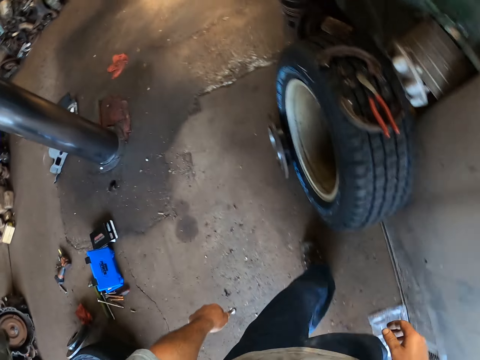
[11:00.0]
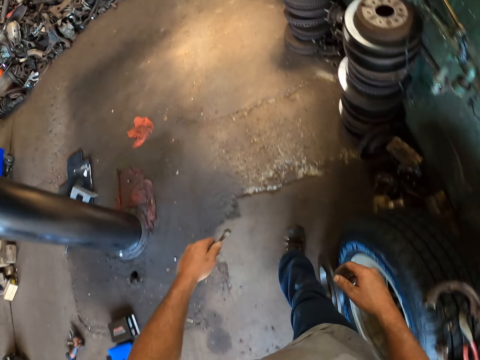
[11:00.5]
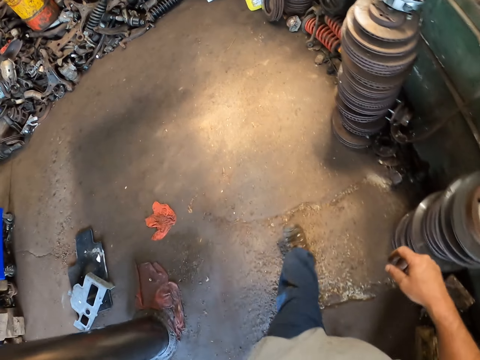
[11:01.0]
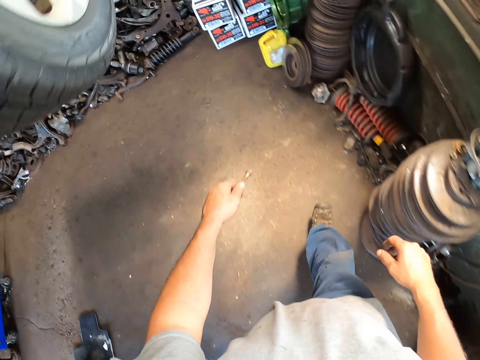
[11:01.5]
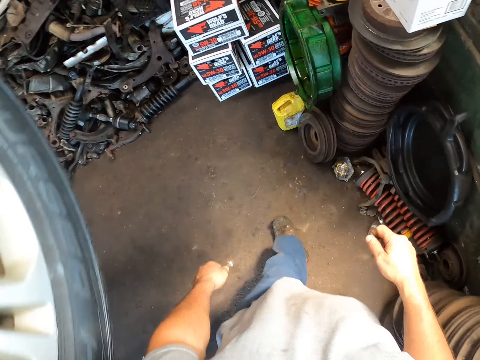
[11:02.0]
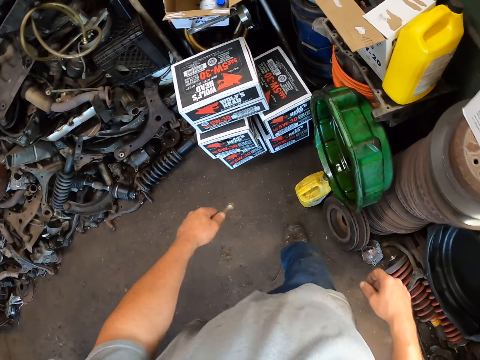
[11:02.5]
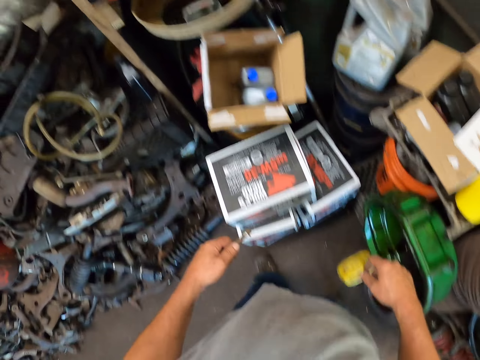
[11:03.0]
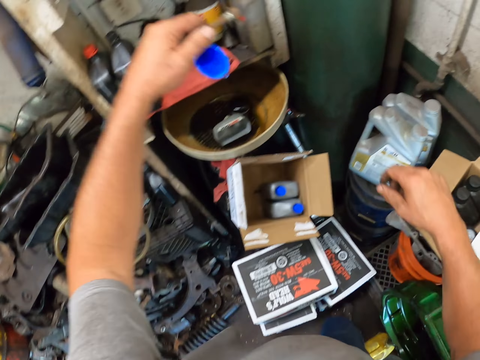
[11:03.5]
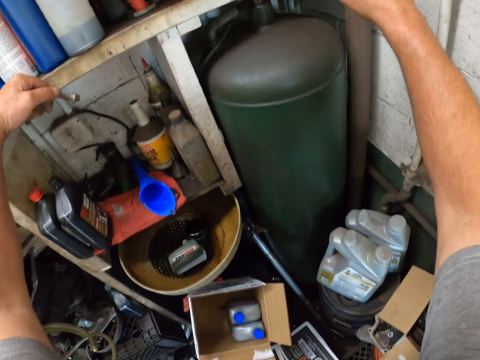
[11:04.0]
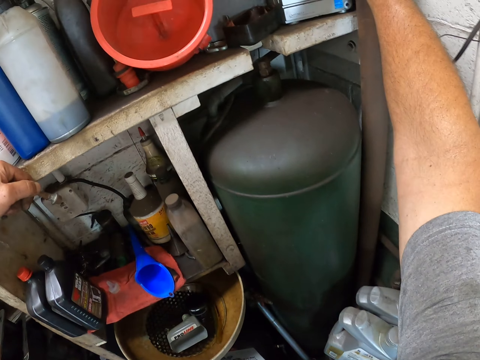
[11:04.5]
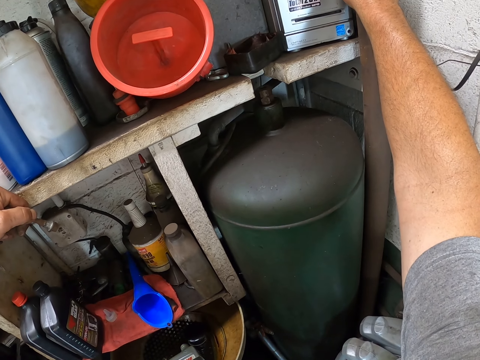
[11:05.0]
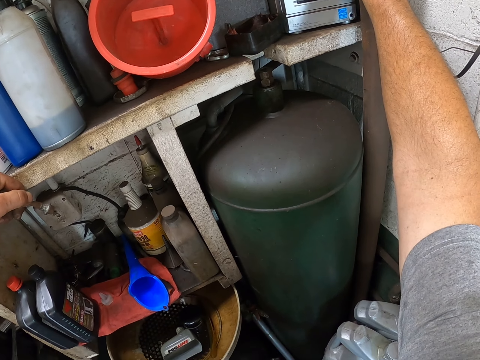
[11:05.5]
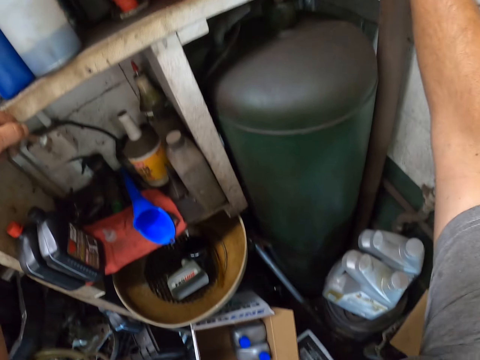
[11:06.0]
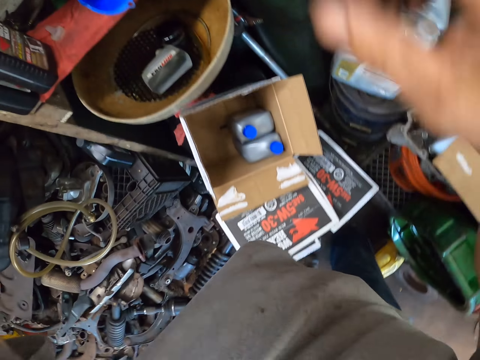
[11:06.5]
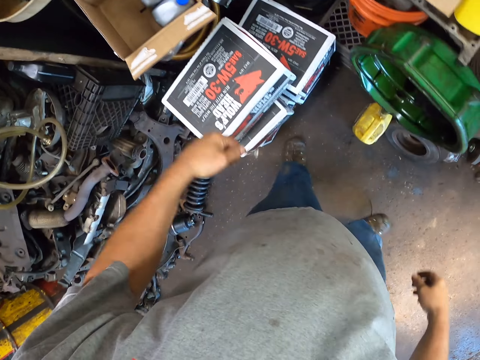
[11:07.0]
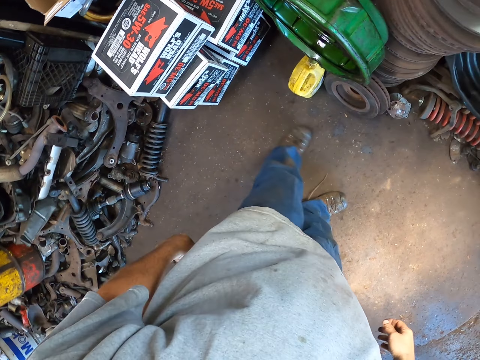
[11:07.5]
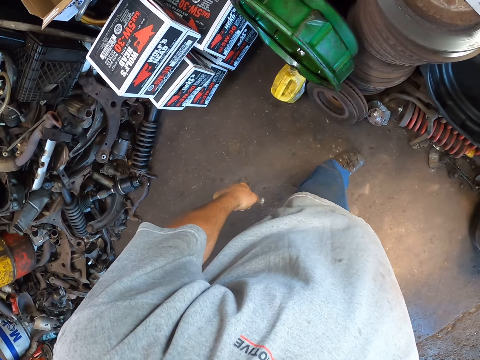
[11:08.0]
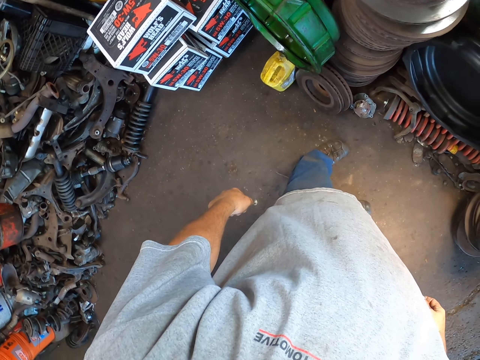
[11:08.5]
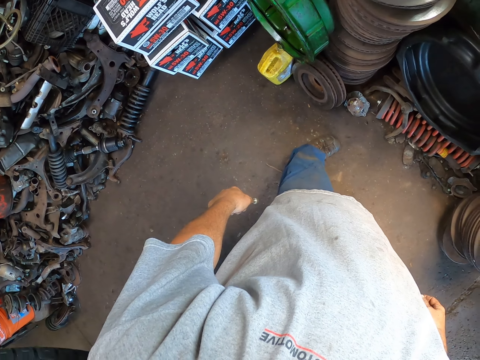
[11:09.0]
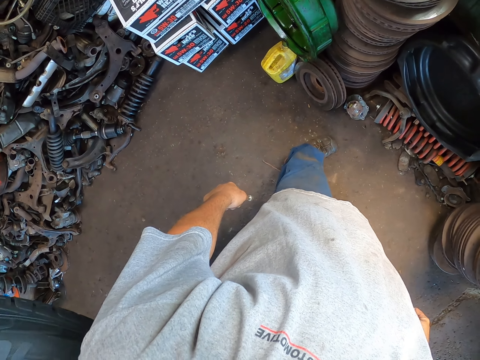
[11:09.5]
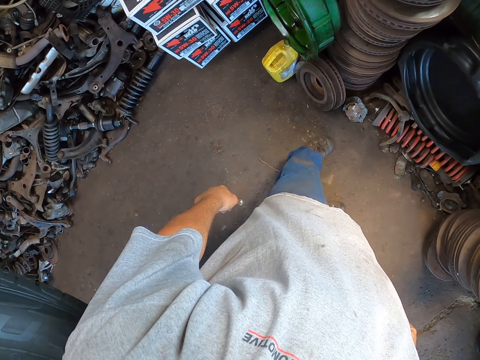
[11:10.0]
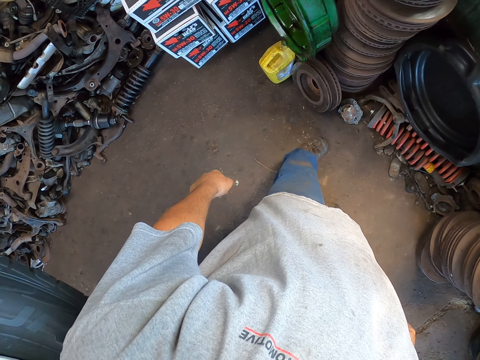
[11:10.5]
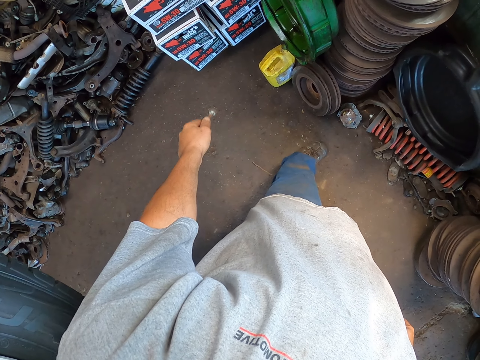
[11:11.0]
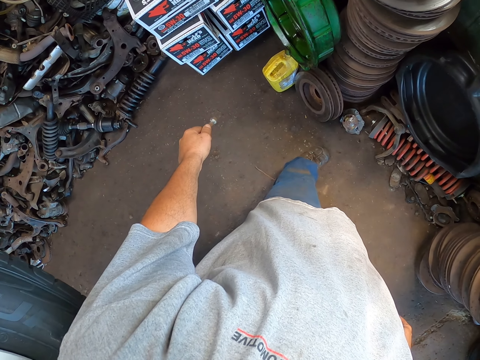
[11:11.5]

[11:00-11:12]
The camera wearer searches for something in the garage. They look around.

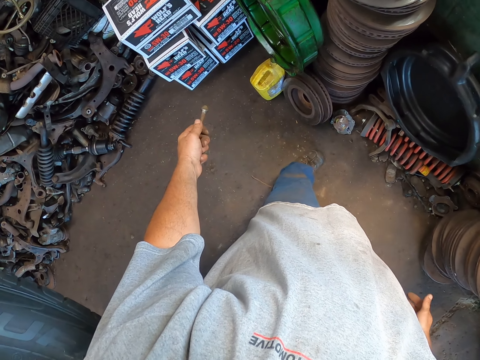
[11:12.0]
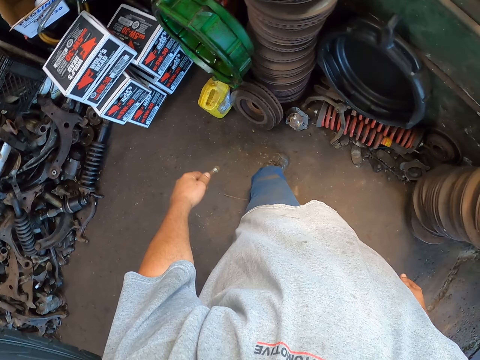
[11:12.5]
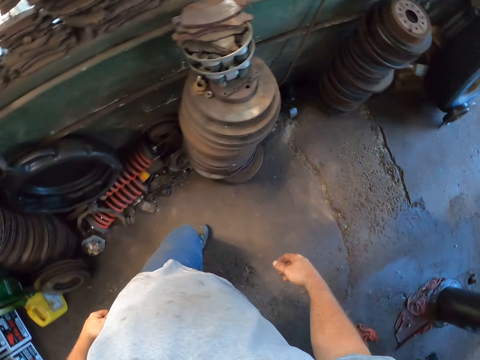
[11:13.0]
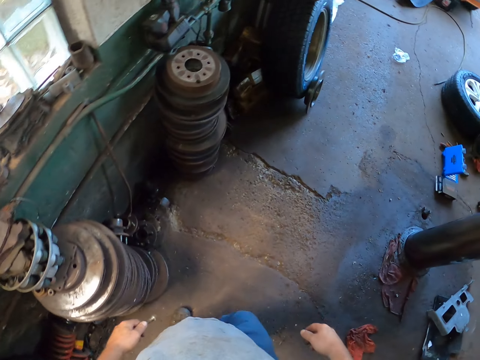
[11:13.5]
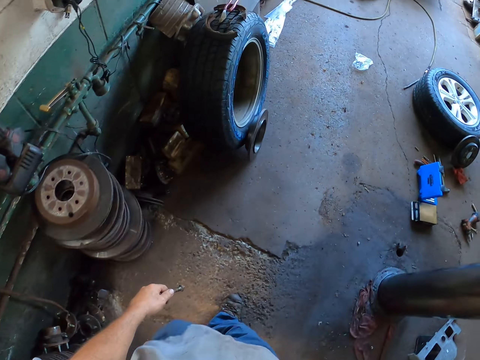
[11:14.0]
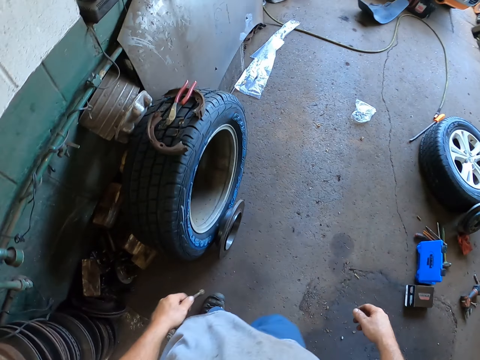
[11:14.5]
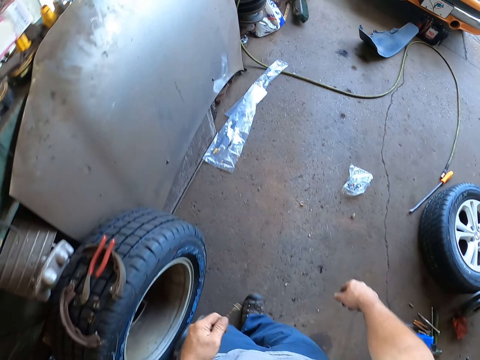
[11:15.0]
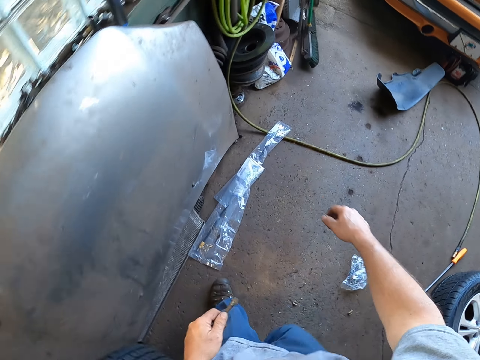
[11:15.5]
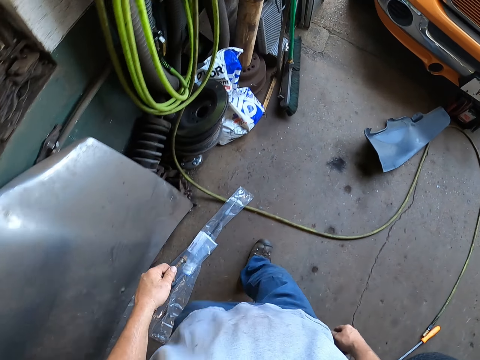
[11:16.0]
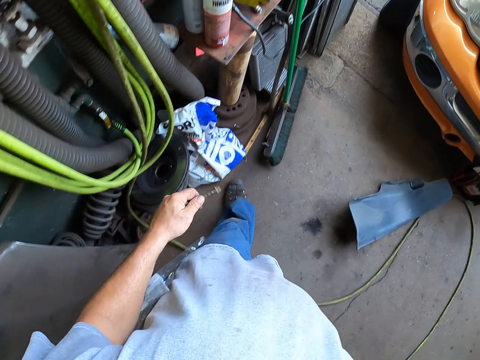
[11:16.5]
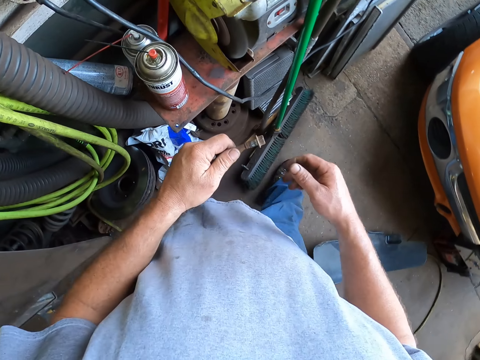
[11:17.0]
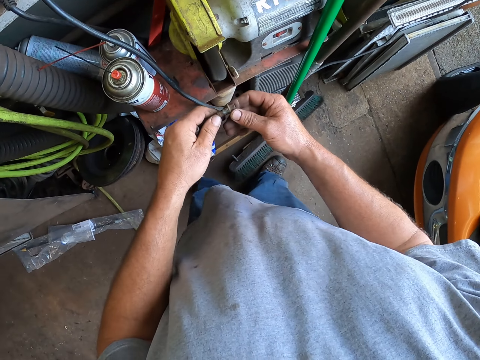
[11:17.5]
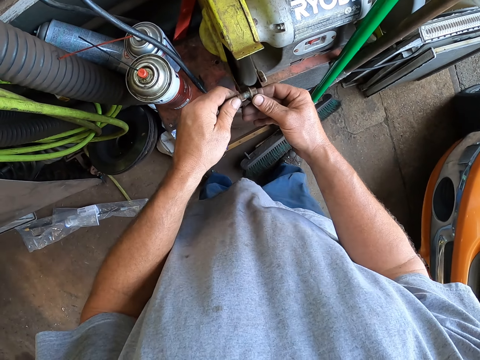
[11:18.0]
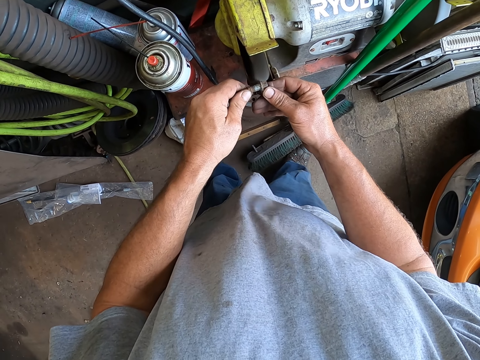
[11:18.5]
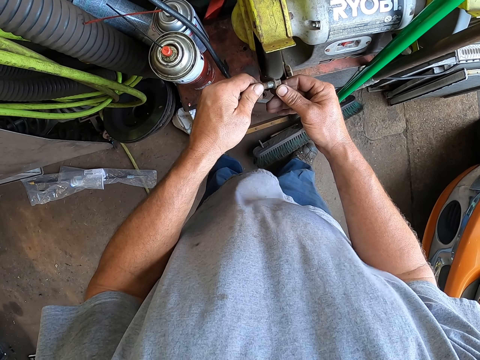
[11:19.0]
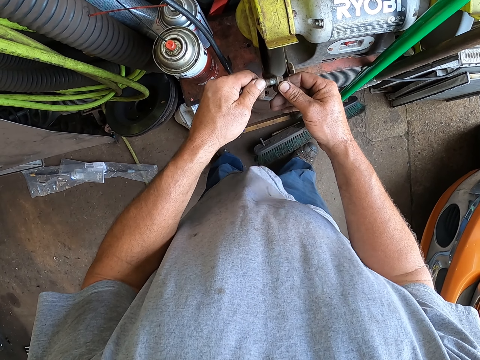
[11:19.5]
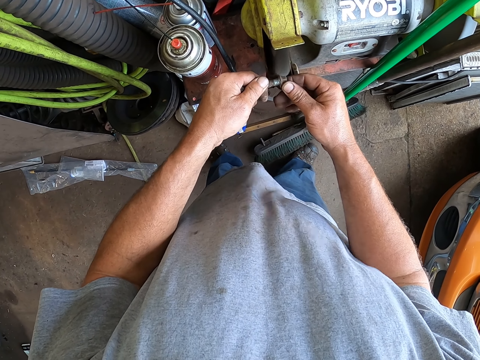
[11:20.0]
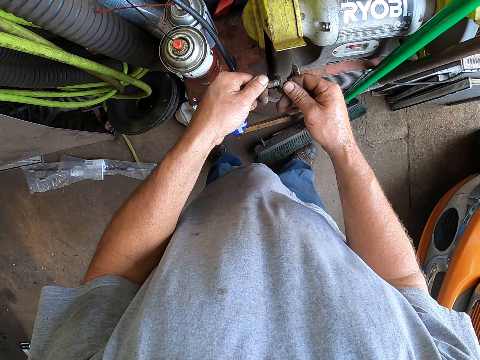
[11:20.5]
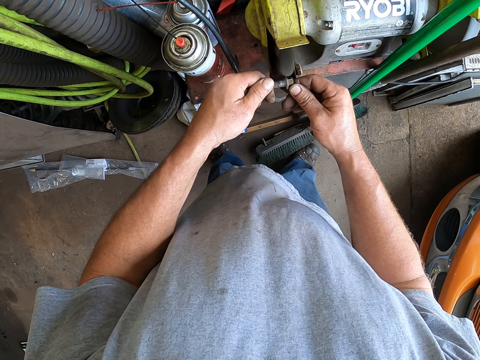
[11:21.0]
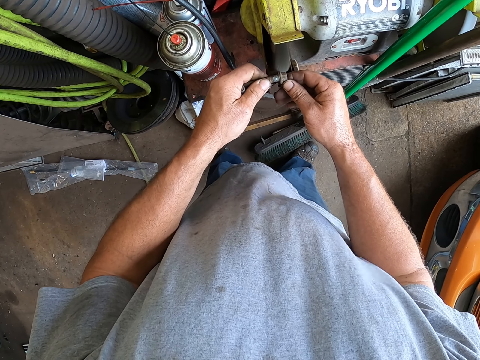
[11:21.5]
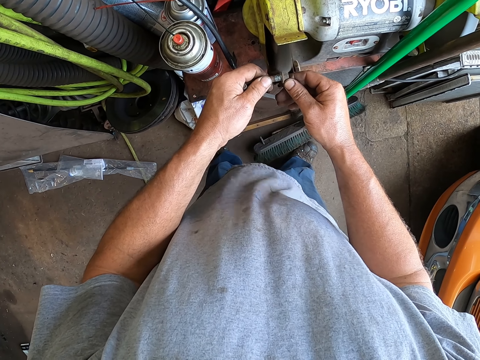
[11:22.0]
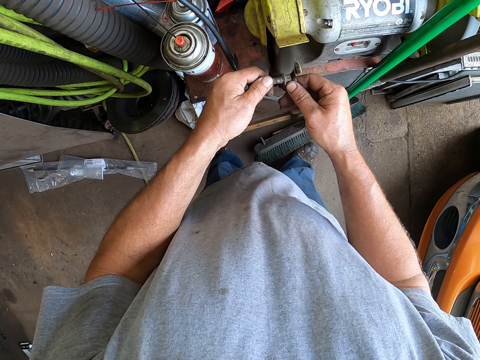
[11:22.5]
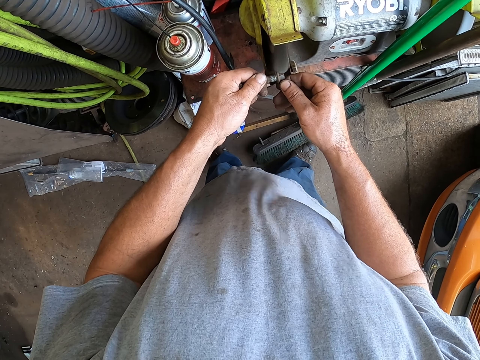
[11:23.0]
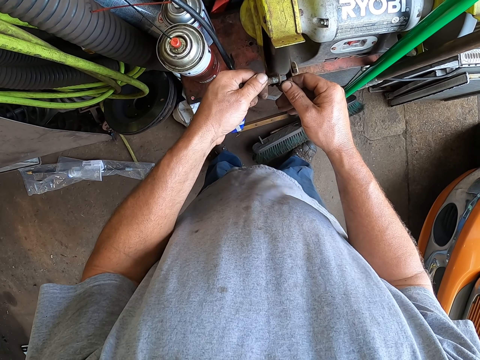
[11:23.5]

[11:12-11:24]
The camera wearer walks to the polisher. They polish the metal with the polisher.

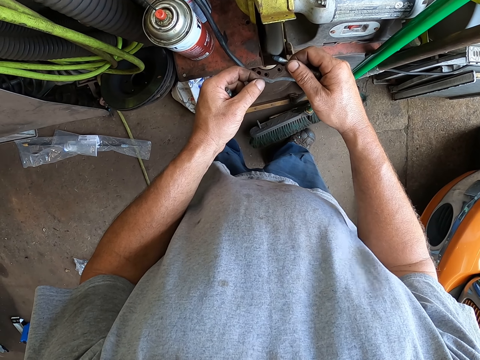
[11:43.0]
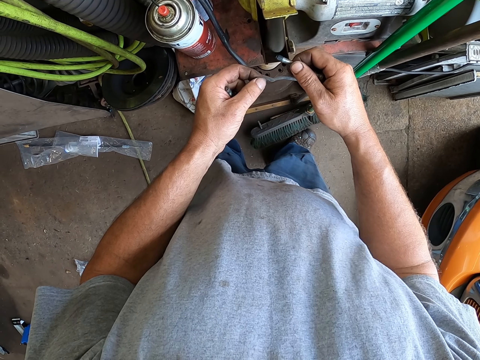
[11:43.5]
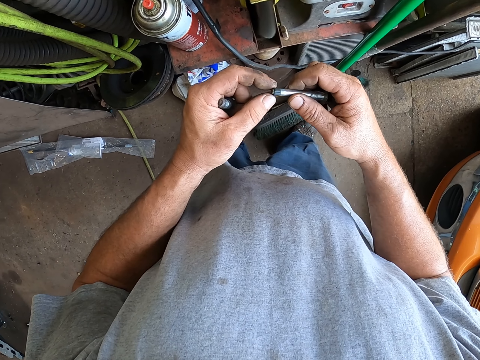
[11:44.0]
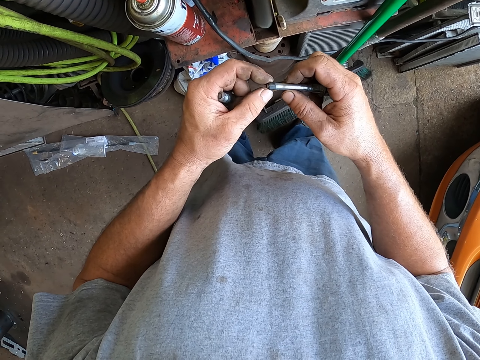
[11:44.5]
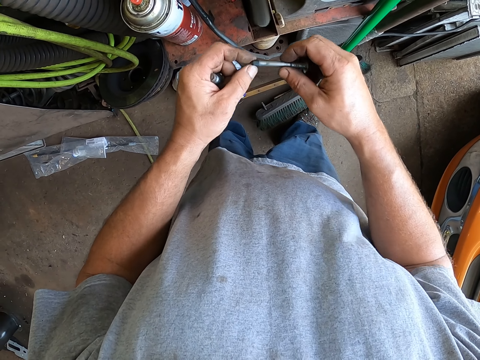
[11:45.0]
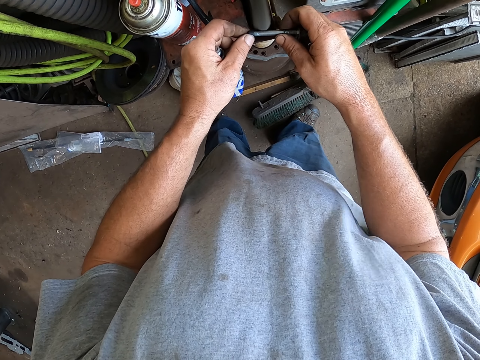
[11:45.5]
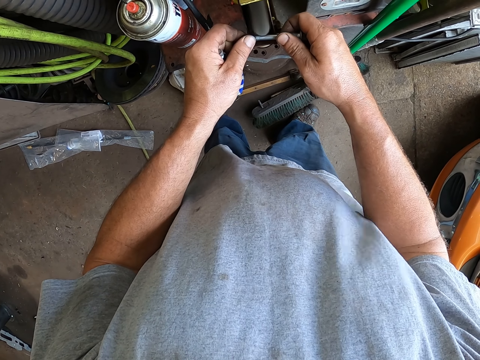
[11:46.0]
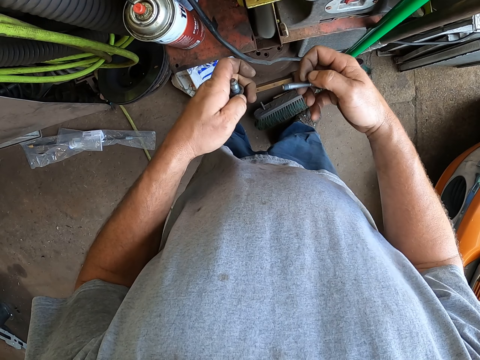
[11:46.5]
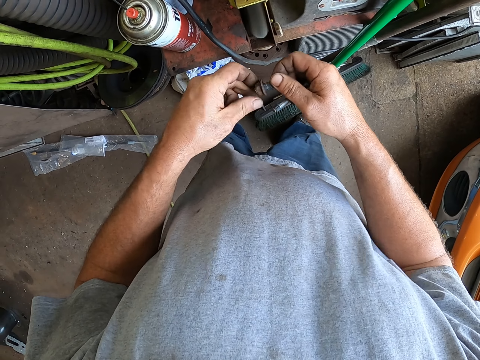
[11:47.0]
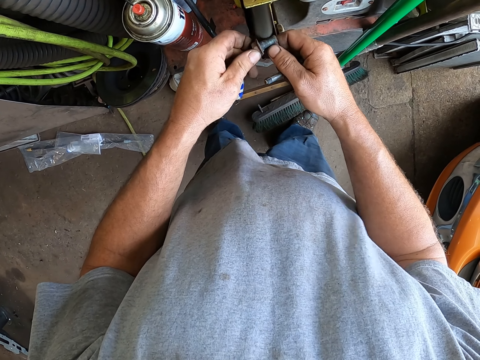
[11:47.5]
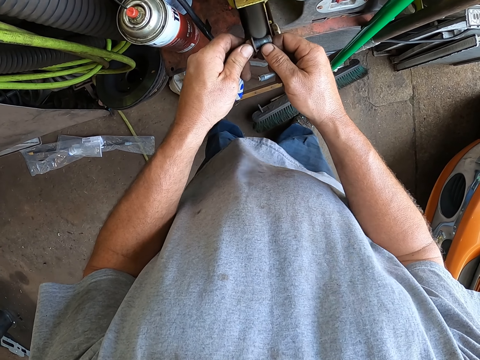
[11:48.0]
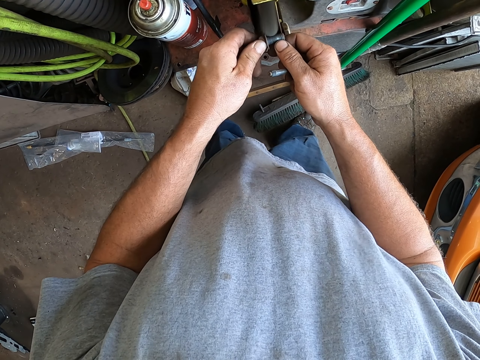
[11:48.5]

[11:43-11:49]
The camera wearer looks at the metal. They polish the metal with the polisher. They polish another metal with the polisher.
